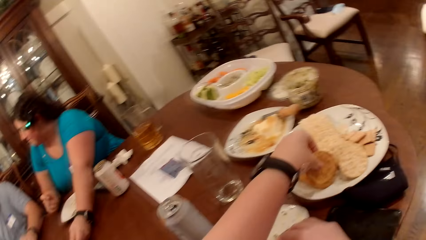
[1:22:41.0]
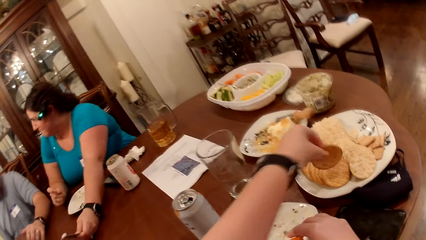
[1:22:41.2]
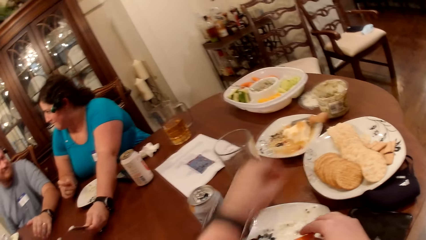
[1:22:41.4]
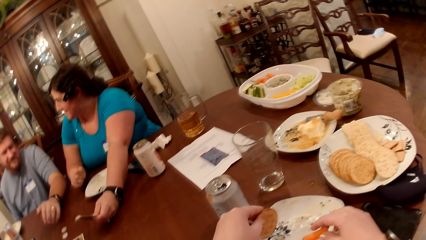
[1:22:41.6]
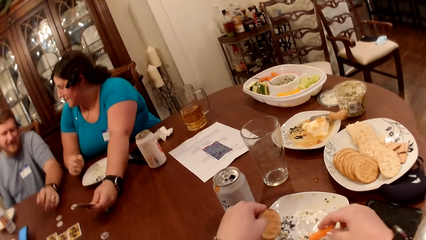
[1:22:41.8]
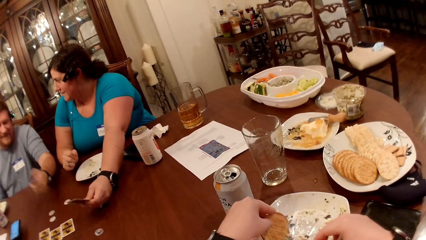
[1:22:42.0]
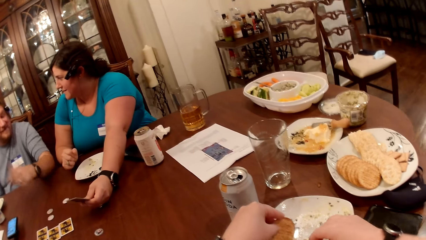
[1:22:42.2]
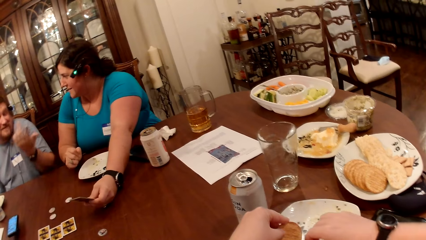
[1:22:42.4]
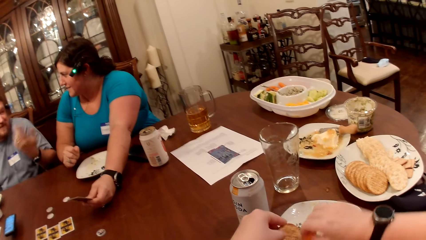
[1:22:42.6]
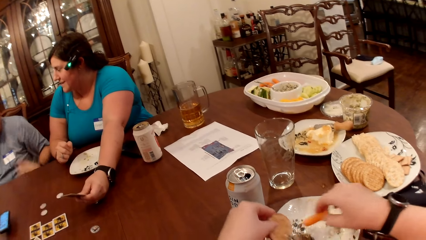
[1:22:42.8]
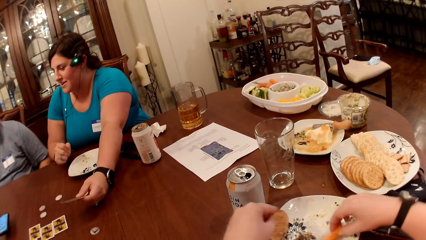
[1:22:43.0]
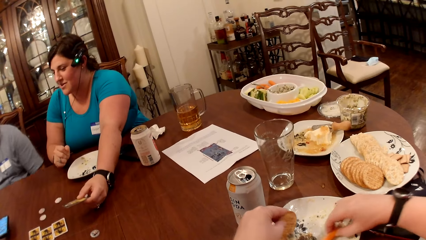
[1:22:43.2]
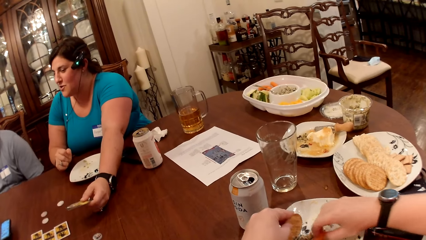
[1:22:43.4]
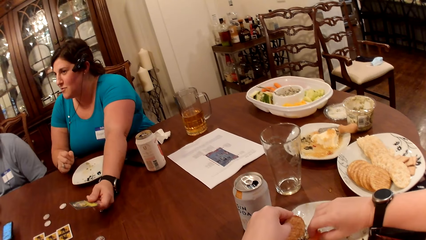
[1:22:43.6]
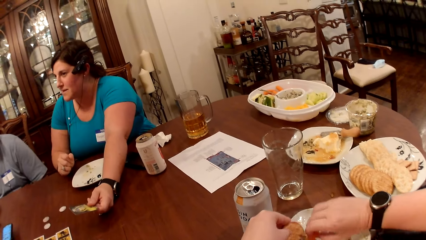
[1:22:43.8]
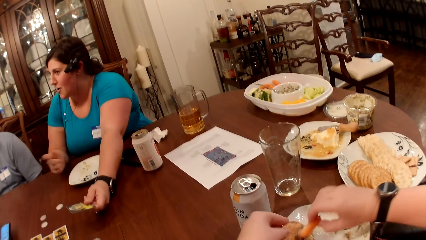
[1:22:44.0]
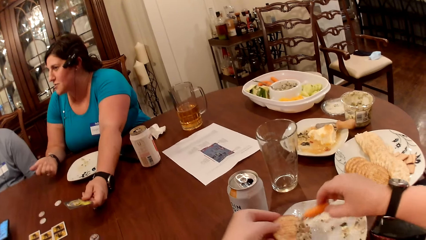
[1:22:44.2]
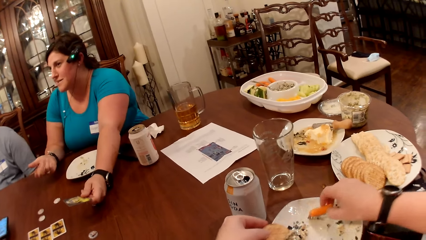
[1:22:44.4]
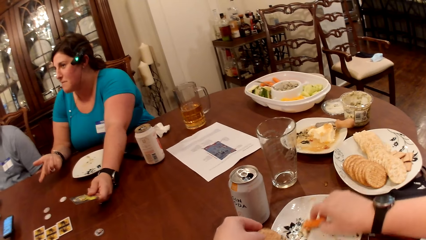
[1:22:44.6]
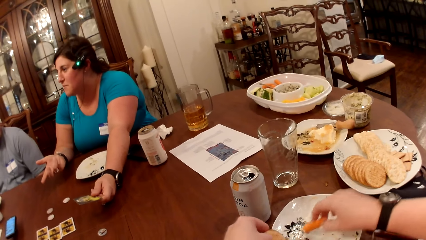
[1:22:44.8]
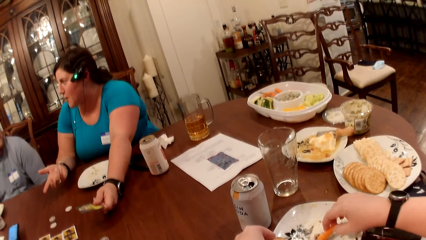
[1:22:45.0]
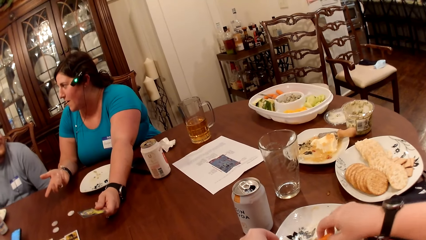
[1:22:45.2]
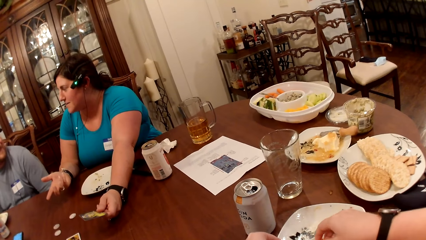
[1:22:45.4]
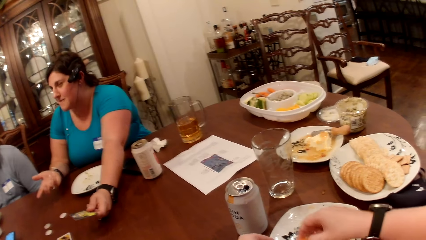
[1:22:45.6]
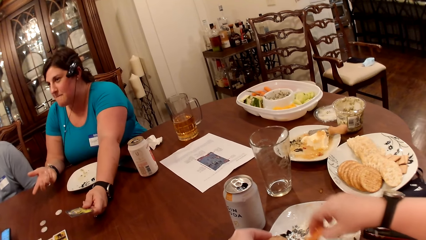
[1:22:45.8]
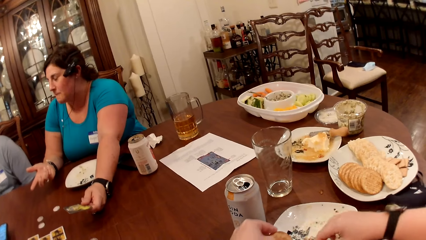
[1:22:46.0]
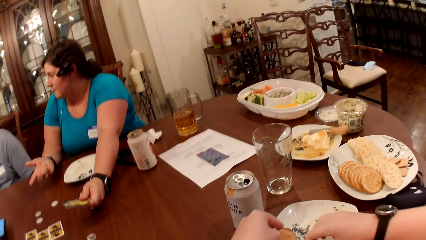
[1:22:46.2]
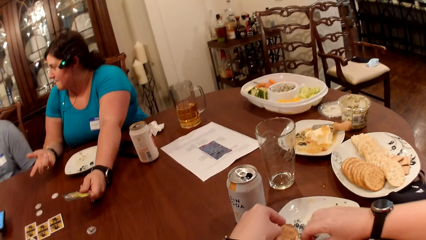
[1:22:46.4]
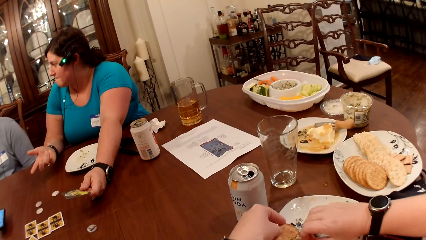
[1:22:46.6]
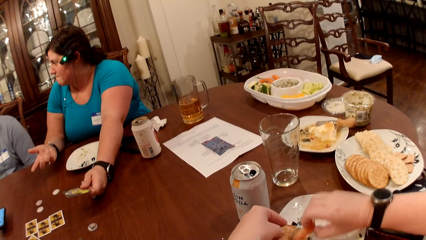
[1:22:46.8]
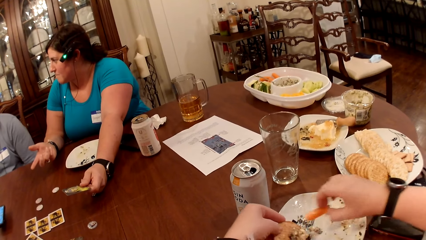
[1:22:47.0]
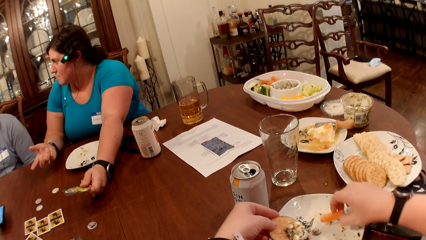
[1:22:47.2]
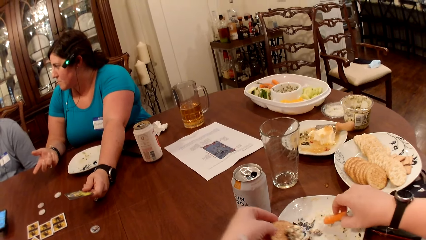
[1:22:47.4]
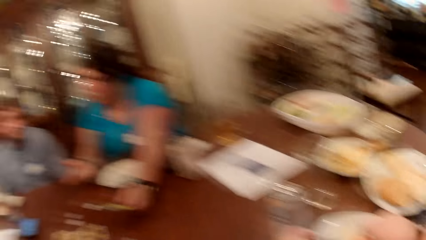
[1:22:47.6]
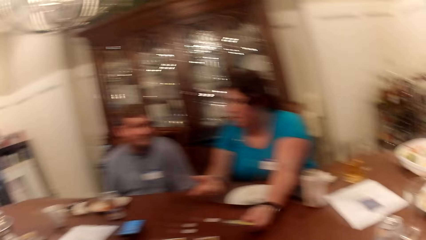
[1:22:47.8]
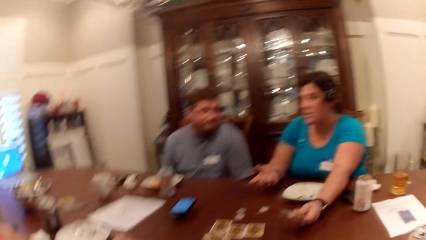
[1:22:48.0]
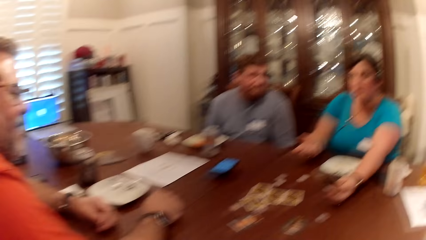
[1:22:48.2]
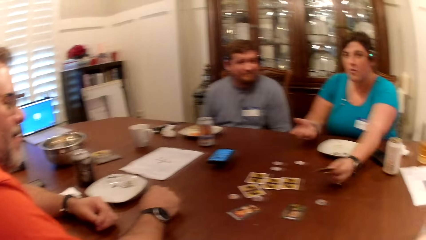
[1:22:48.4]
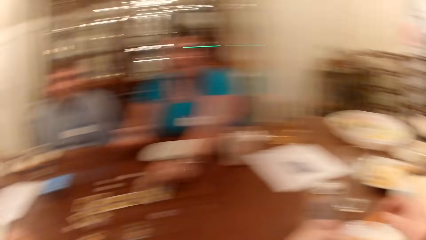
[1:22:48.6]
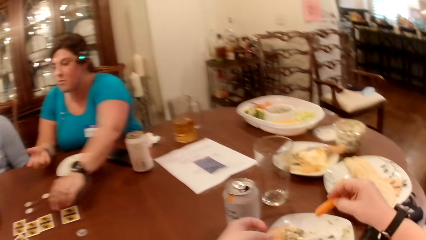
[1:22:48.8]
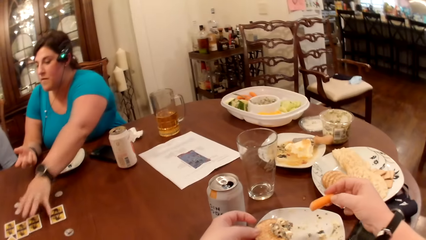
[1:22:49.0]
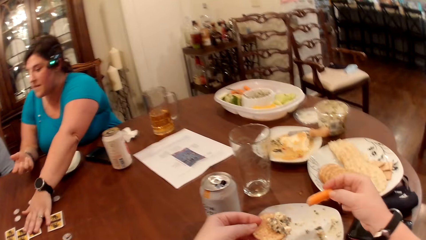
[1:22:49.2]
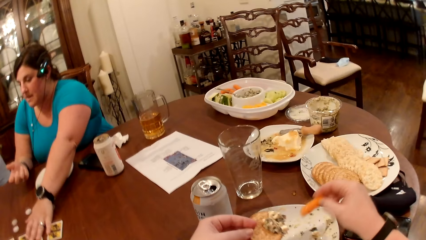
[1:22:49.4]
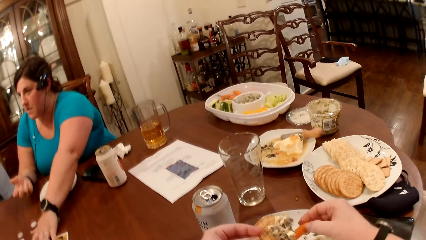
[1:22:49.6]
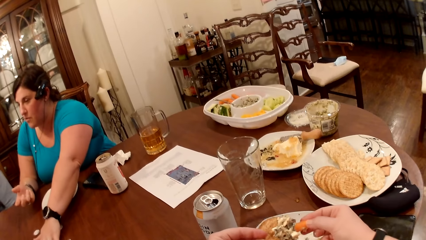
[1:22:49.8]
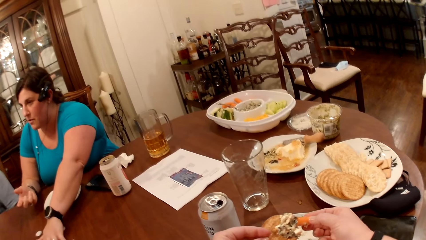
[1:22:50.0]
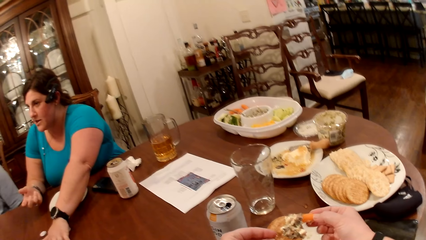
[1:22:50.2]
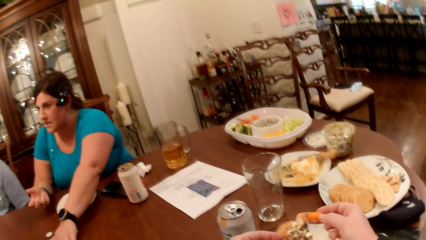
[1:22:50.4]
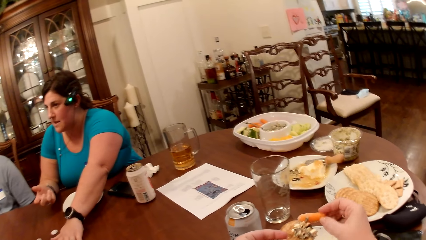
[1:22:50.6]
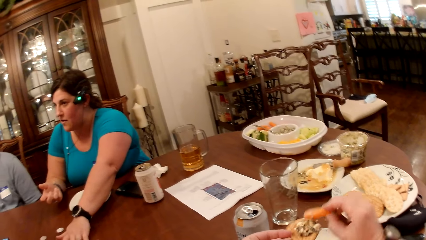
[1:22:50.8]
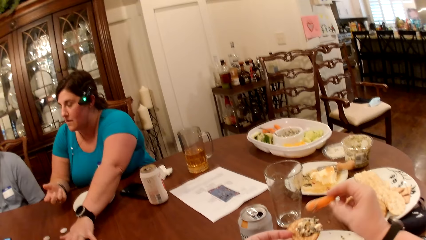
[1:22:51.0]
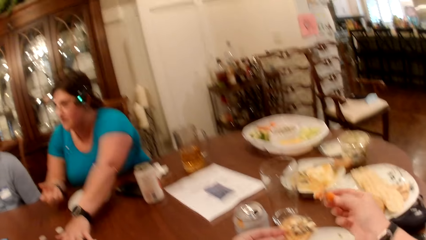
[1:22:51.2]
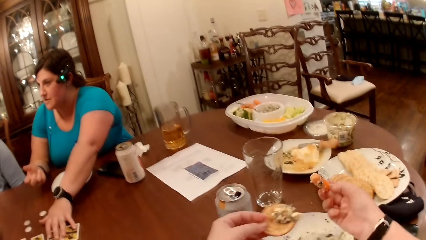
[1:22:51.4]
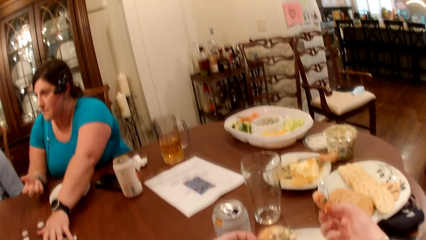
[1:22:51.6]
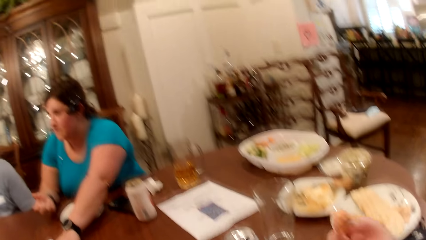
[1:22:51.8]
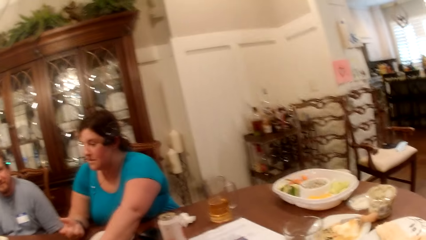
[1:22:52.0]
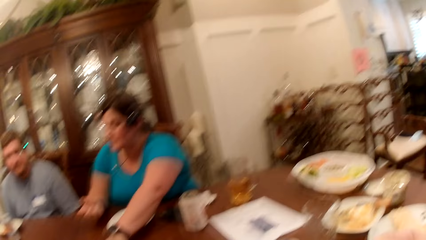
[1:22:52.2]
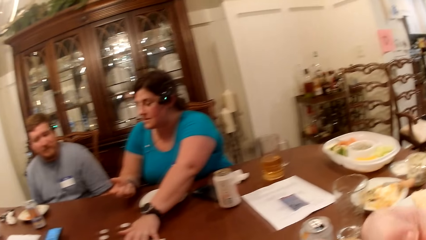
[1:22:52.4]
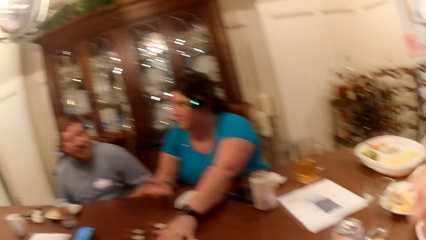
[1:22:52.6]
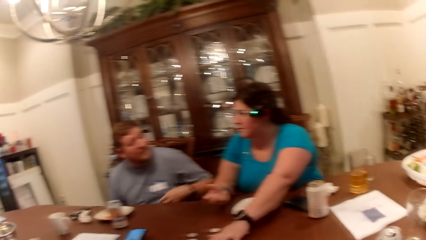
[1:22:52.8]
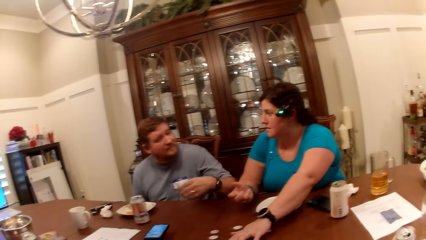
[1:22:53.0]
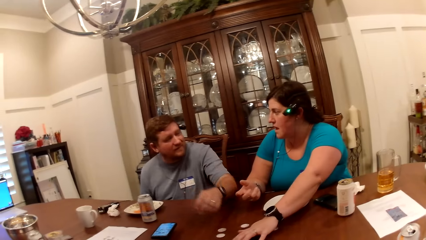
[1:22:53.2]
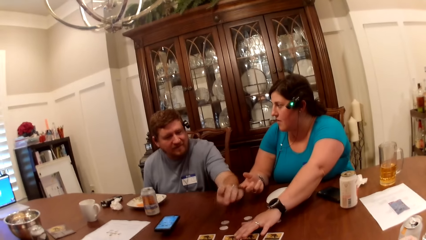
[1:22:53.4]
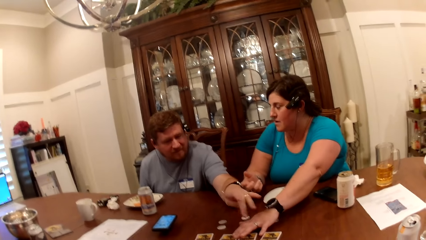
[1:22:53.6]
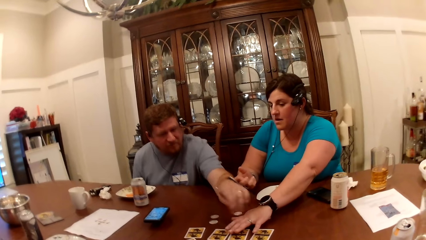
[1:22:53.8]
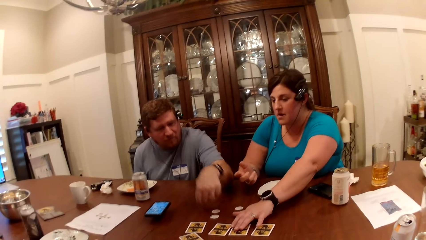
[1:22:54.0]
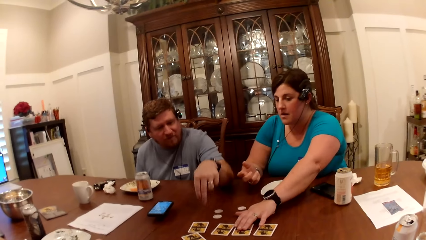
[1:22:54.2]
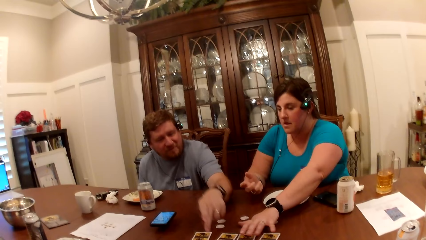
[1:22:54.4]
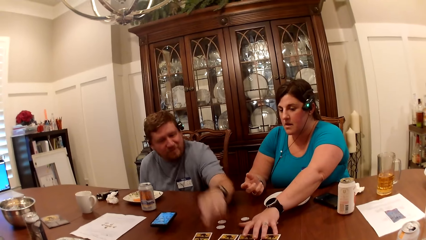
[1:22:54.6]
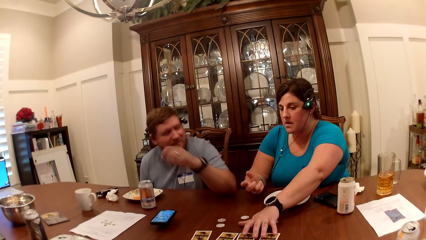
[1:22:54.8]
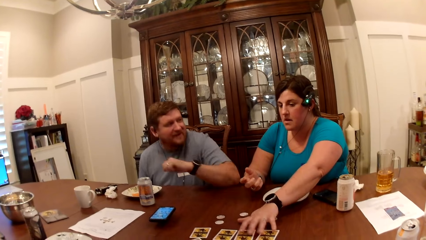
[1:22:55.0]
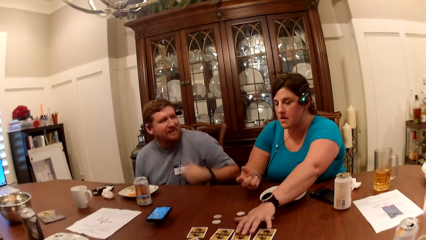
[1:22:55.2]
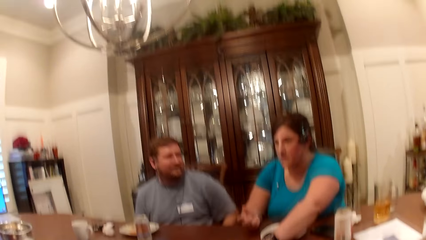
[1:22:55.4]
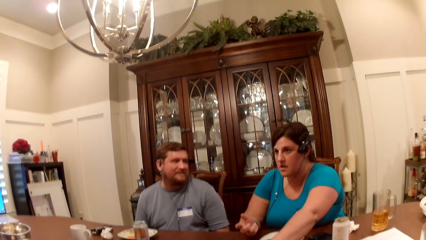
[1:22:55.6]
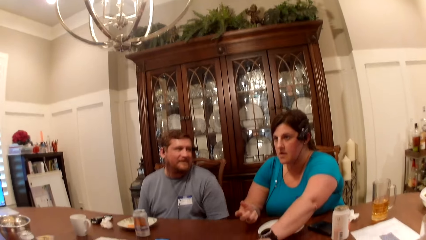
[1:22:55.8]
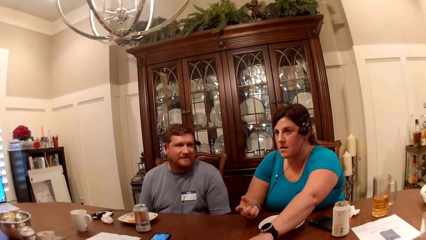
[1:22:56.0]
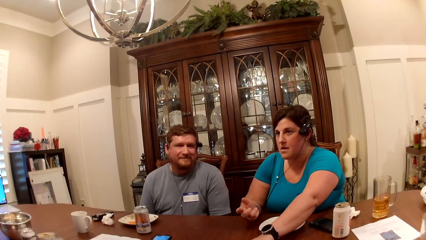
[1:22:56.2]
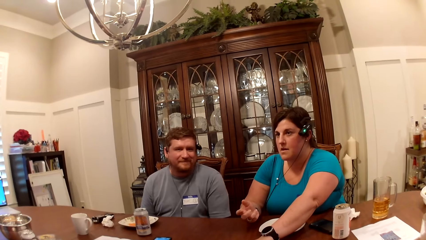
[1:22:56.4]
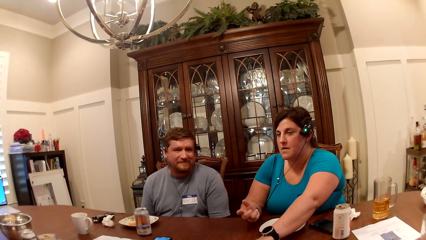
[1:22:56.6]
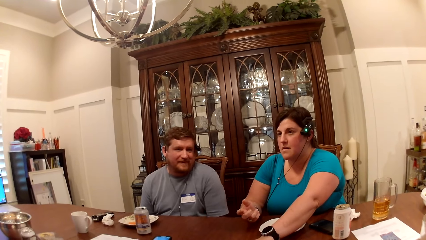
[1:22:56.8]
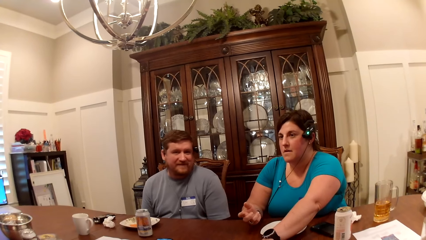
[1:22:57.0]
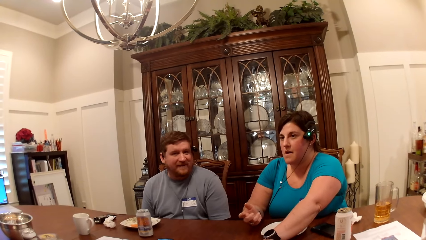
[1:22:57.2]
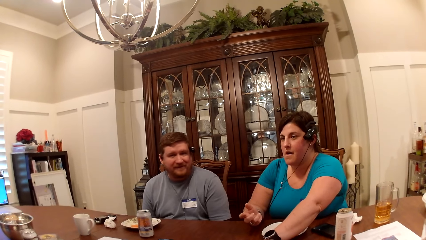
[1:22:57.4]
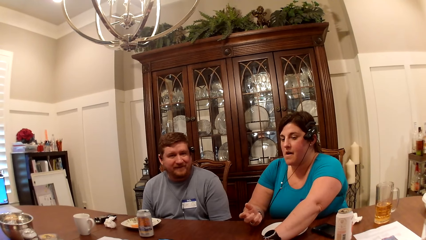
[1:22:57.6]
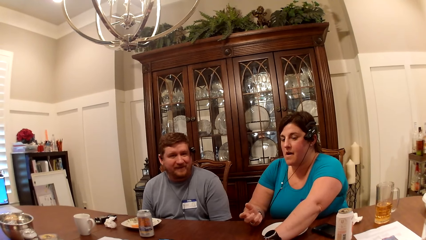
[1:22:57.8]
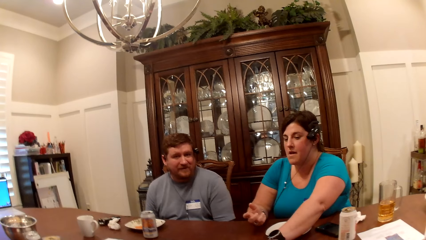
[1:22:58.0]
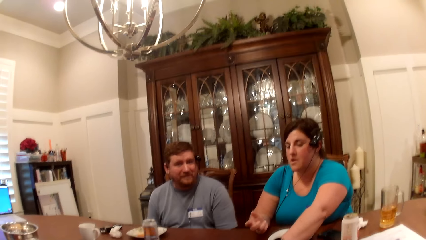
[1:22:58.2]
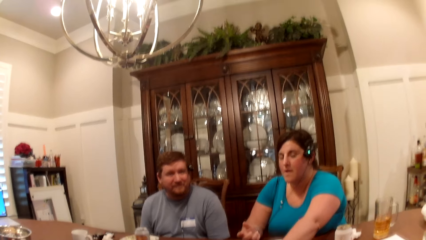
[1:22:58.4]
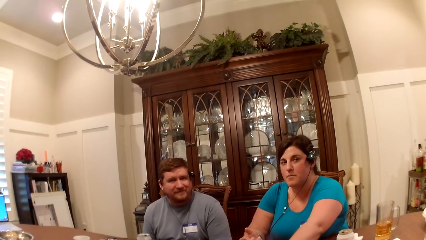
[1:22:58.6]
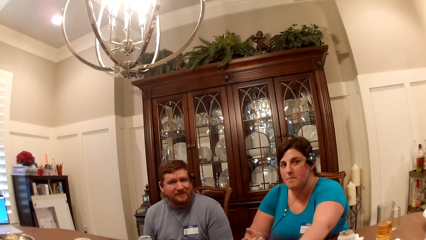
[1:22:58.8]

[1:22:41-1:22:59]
The camera wearer picks up a biscuit from a plate on the table with her left hand. She packs some food on the biscuit with the carrot. The camera wearer, a person and another person speak to each other. The first person touches the cards on the table. The camera wearer eats the carrot with her right hand. A woman touches the cards on the table with her left hand. The camera wearer, the first person and the other person speak to each other.
